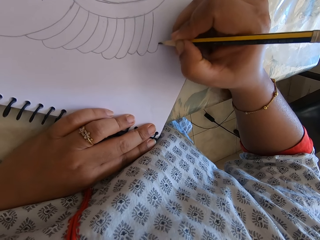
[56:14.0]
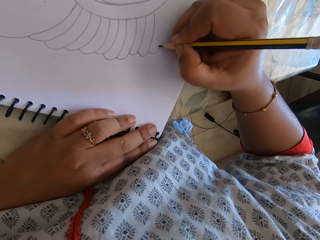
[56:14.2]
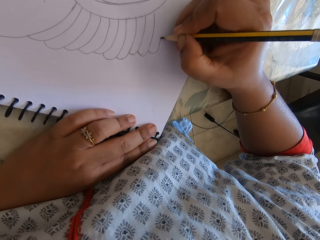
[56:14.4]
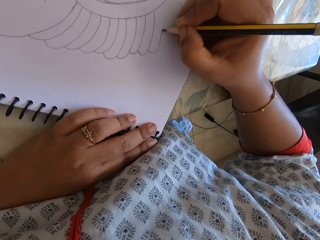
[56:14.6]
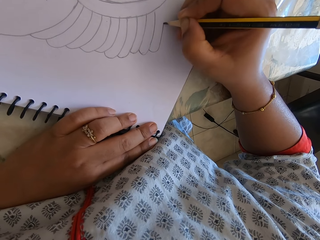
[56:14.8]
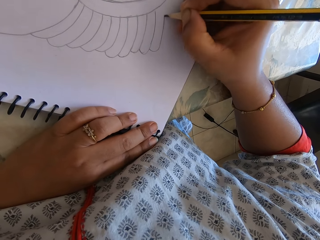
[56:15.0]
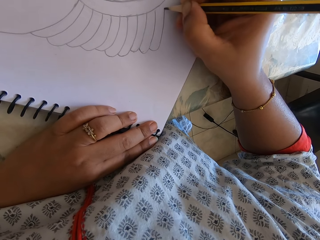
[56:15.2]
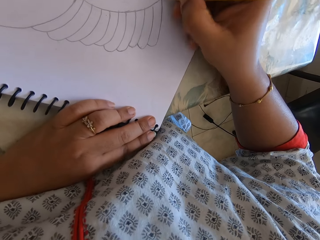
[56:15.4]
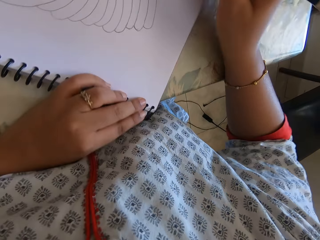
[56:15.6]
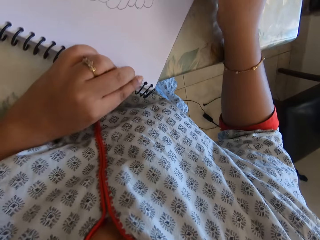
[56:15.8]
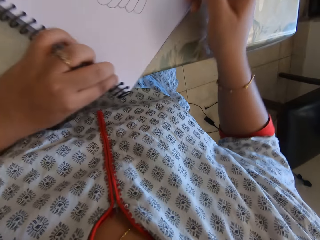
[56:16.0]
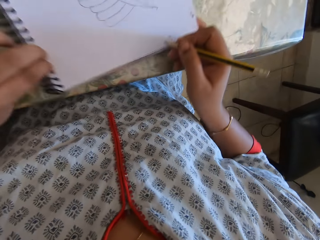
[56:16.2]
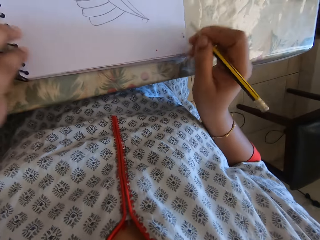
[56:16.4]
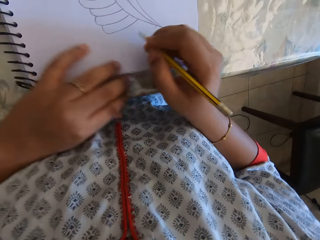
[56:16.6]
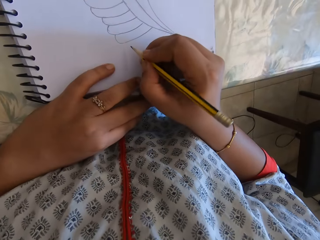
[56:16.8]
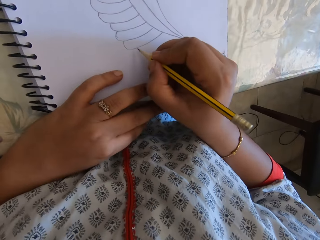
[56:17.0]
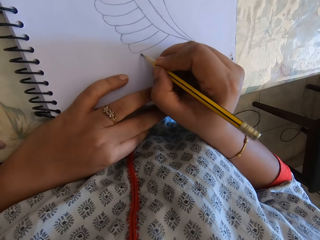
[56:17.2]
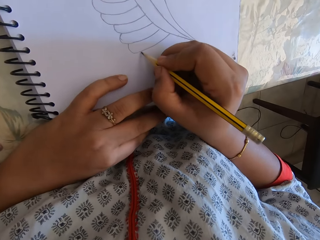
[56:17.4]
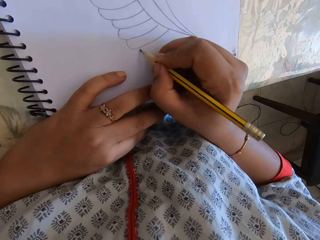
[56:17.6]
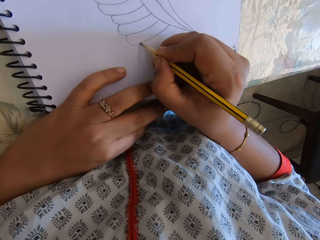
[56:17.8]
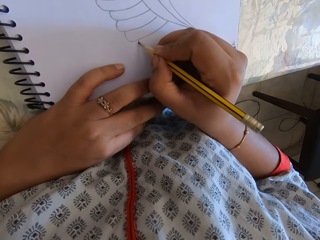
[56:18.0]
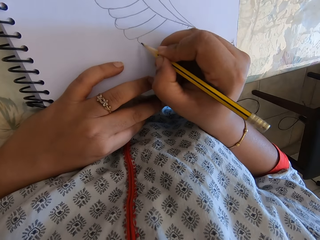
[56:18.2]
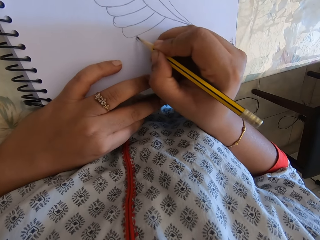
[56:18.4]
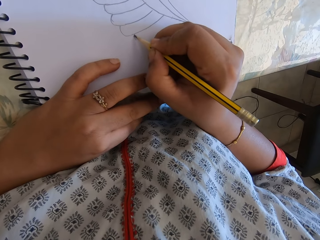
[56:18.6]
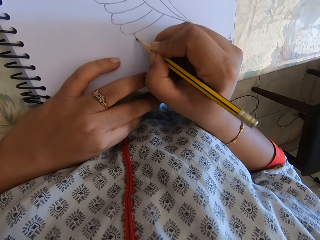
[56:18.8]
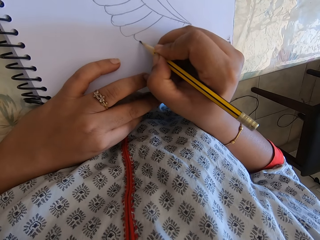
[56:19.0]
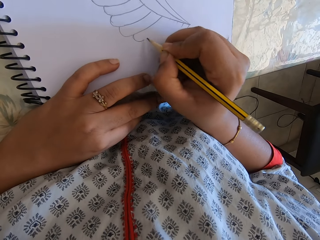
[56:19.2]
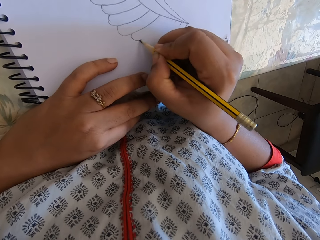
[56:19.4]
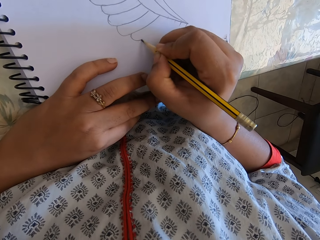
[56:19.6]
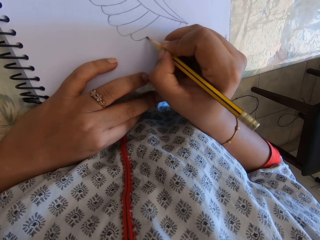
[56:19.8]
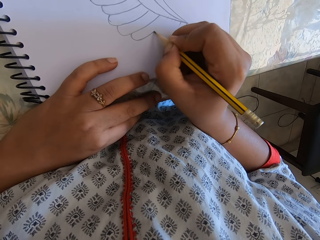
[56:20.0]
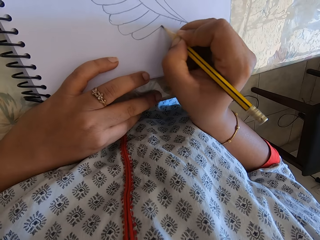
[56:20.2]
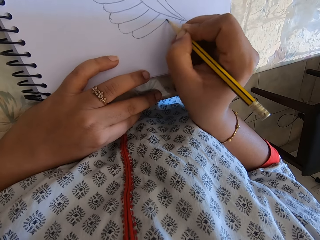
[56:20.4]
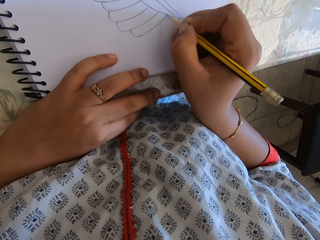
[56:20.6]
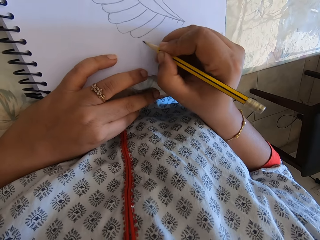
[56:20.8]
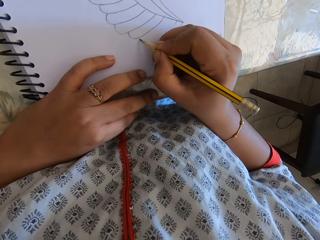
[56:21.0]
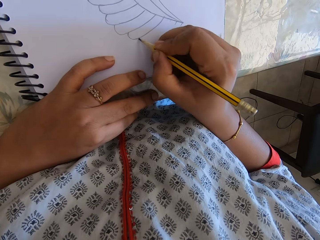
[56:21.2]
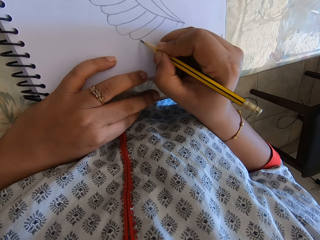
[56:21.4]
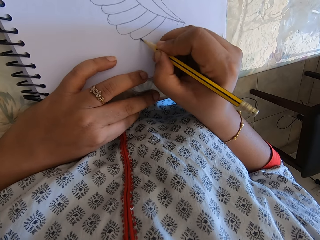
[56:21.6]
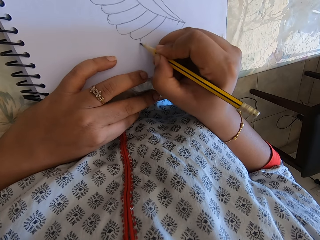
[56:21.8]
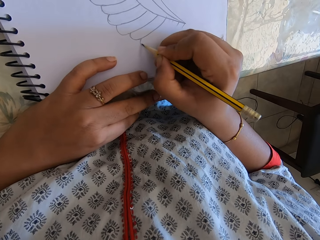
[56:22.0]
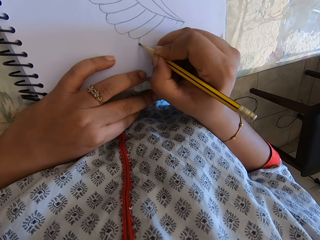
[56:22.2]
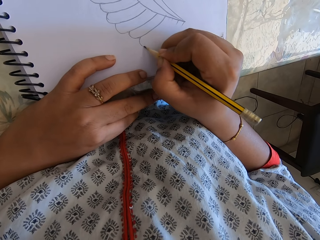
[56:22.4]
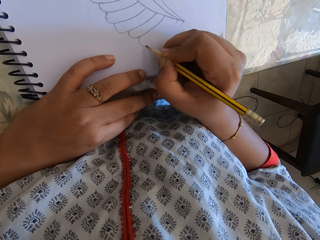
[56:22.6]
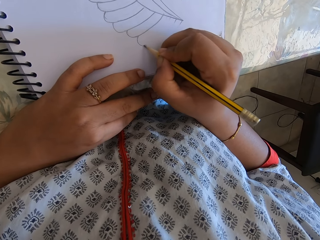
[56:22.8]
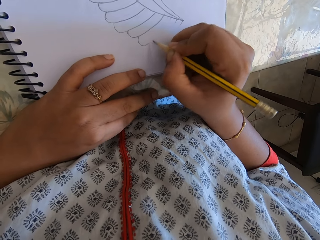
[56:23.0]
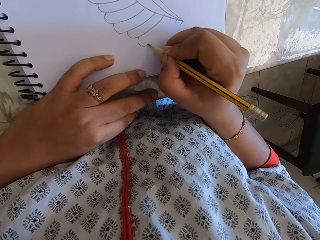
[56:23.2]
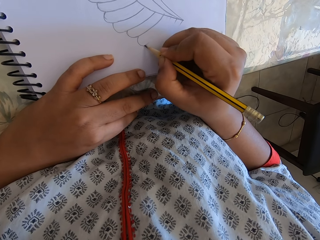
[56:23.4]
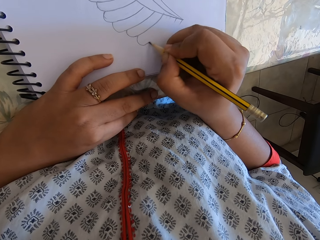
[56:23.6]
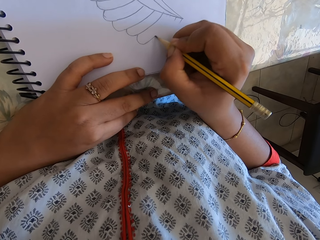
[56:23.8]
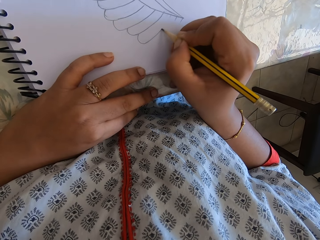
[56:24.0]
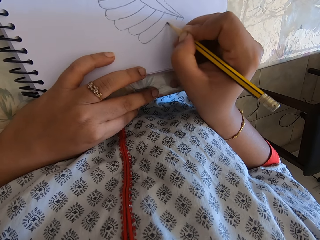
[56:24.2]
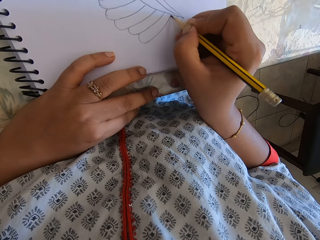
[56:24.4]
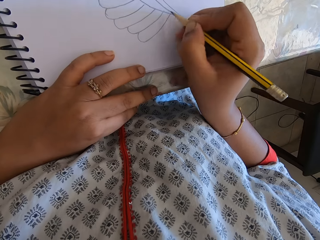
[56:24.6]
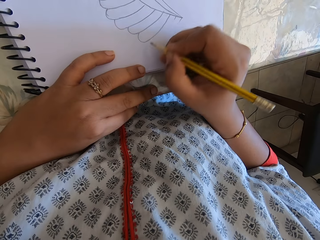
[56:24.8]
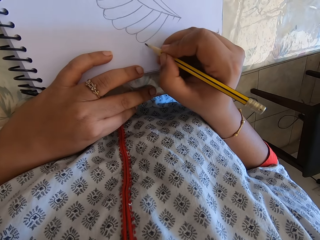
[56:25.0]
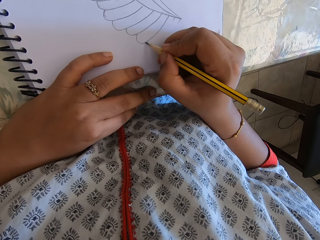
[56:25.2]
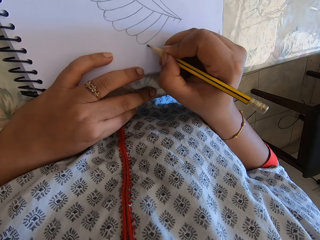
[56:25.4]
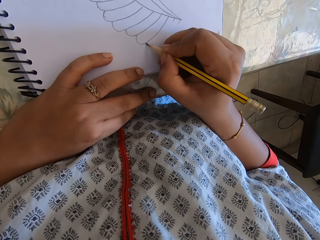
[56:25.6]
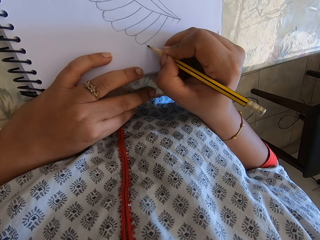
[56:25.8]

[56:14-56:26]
The camera wearer turns the book. They draw on the book with the pencil.

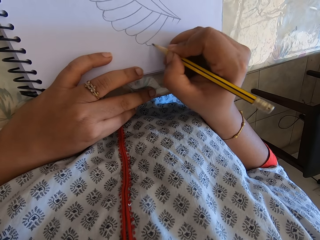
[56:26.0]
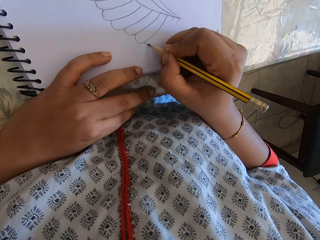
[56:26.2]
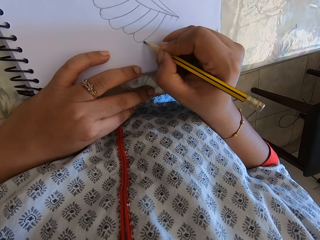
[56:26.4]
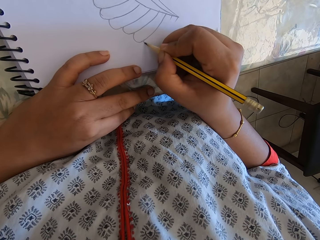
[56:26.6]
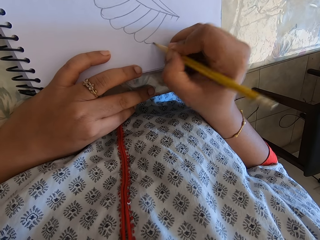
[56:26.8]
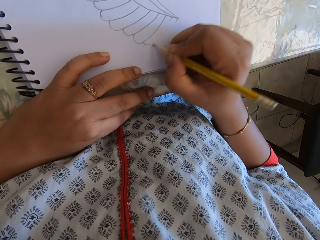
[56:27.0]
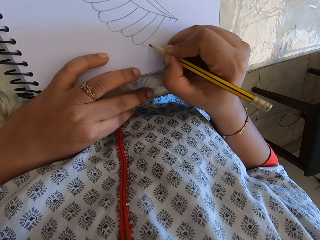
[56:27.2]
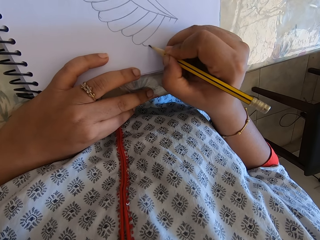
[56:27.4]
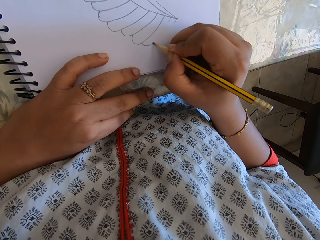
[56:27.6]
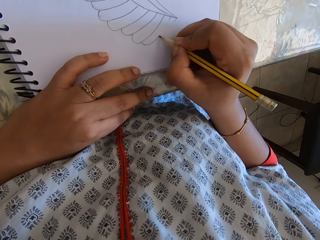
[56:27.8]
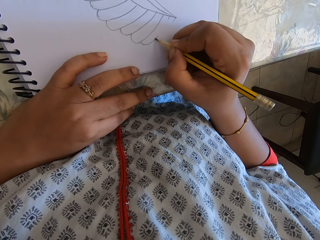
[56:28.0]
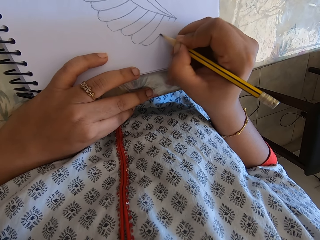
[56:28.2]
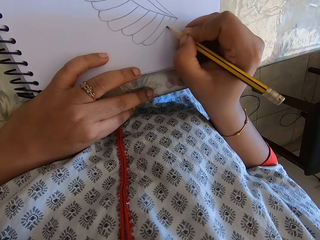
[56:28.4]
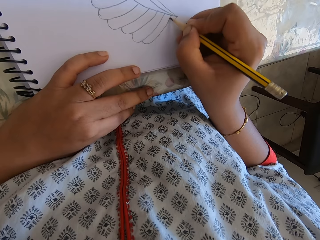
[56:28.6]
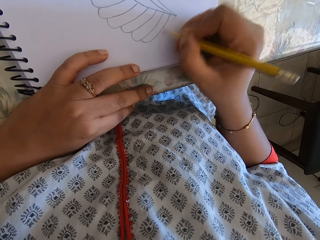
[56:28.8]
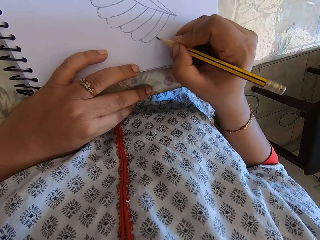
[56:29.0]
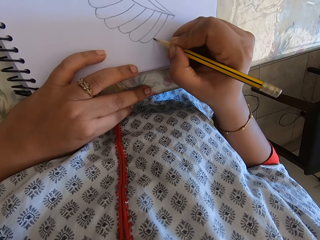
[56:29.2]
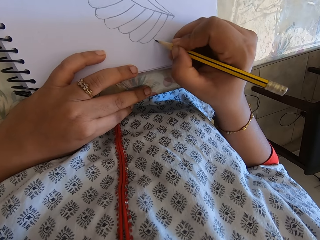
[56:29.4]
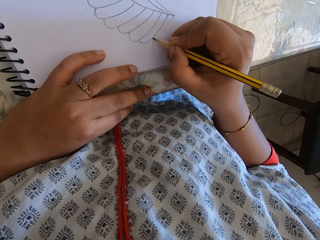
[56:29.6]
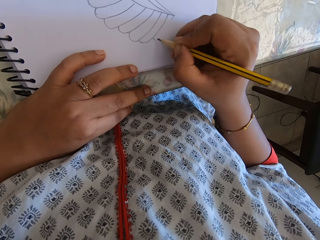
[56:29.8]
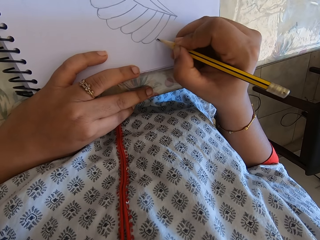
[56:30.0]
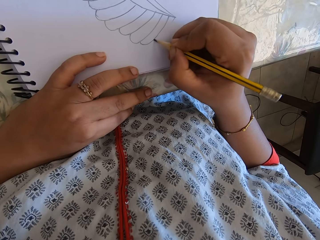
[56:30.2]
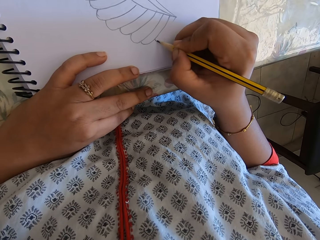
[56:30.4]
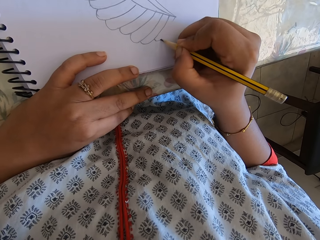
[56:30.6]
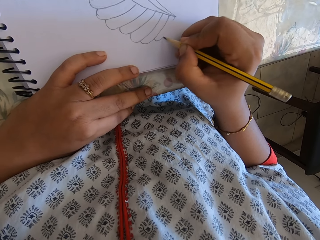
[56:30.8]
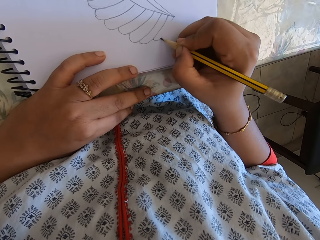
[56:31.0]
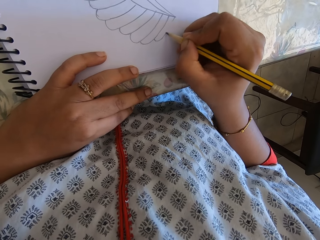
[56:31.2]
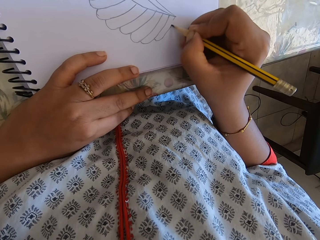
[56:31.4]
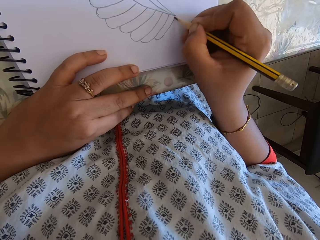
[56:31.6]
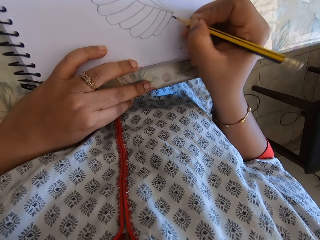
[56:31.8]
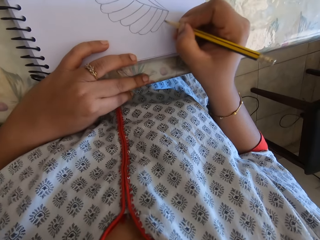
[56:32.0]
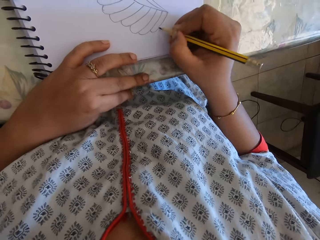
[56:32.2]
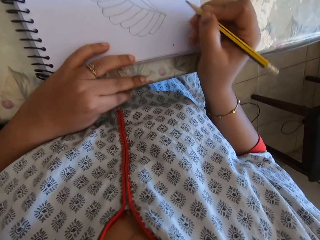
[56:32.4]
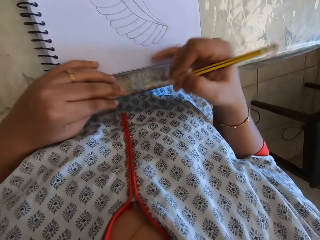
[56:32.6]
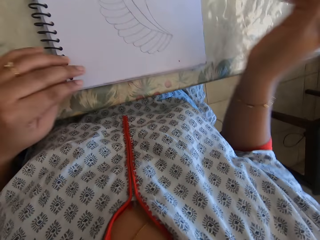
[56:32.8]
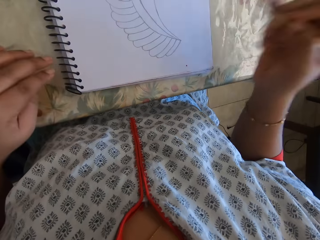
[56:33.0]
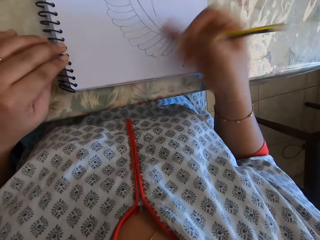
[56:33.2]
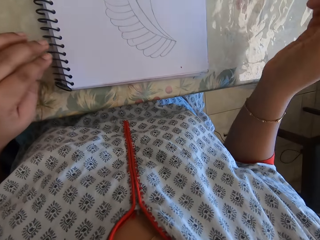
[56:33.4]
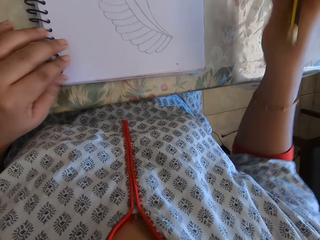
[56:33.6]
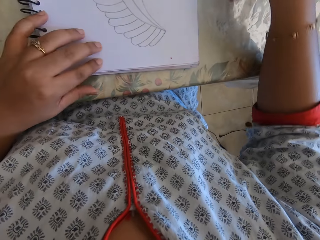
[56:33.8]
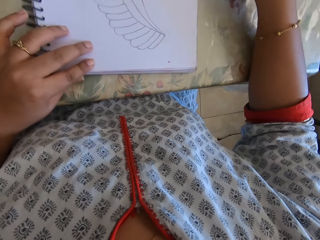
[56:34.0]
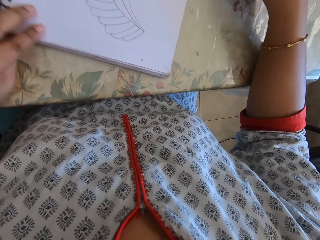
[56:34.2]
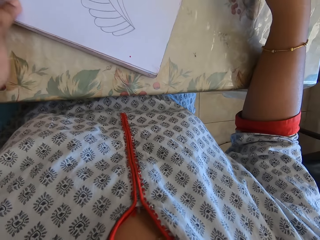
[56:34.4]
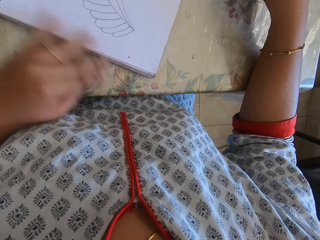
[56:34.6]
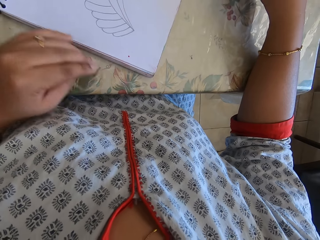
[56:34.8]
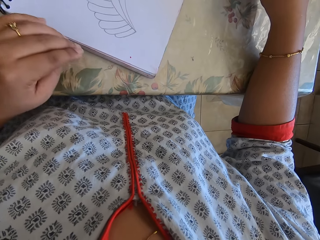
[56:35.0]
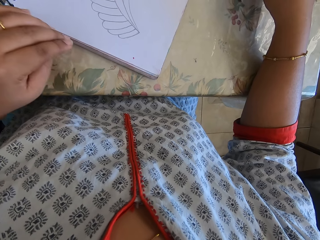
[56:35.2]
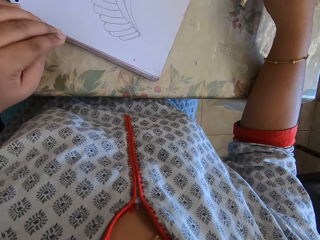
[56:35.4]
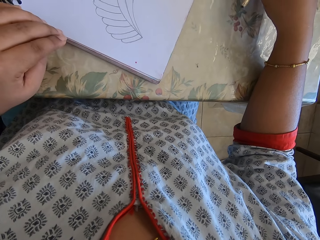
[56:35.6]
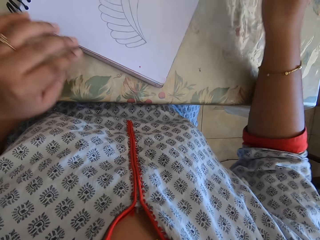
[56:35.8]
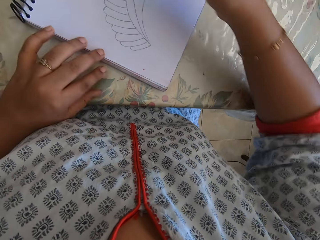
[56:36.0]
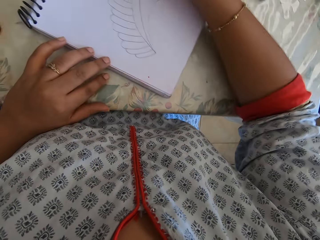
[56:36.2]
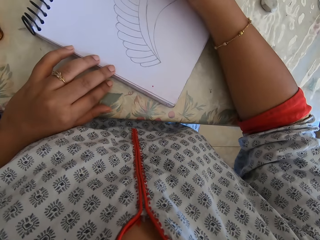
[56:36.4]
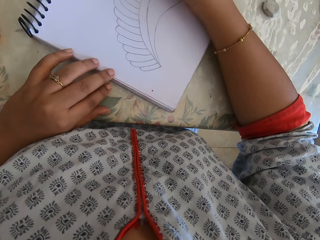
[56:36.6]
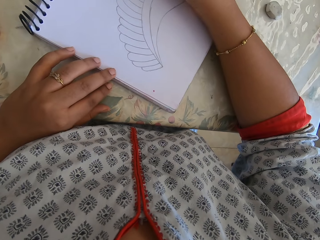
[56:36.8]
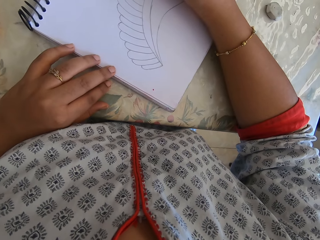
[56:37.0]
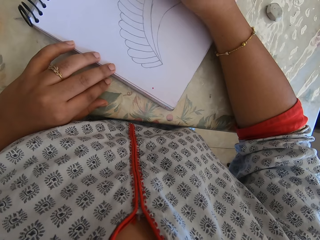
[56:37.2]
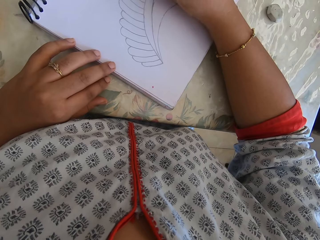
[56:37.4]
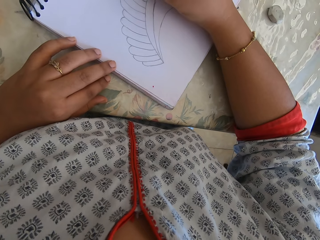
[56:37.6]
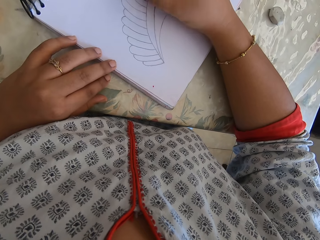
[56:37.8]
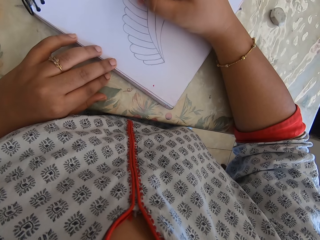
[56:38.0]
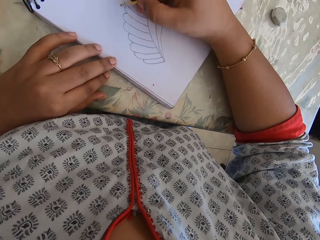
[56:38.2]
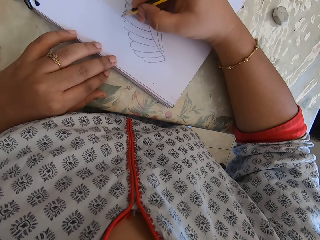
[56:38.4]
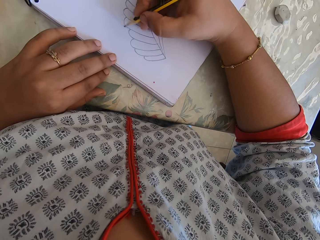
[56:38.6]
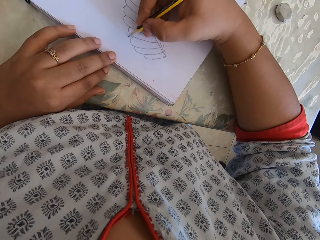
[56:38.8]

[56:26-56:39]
The camera wearer removes the eraser's particles with the right hand. They draw on the book with the pencil.
